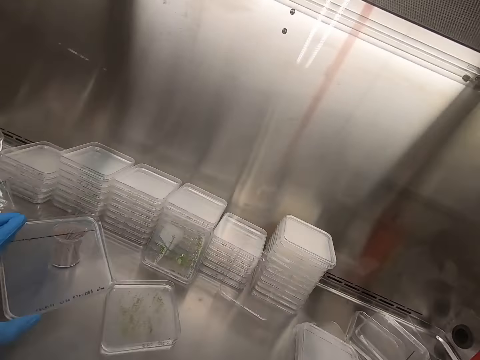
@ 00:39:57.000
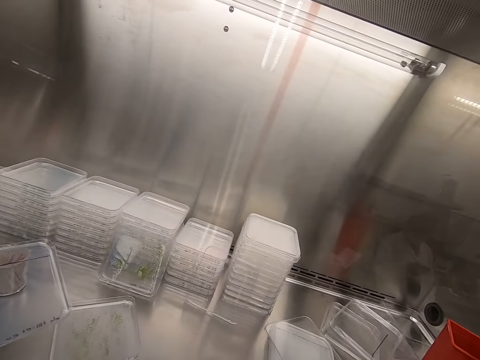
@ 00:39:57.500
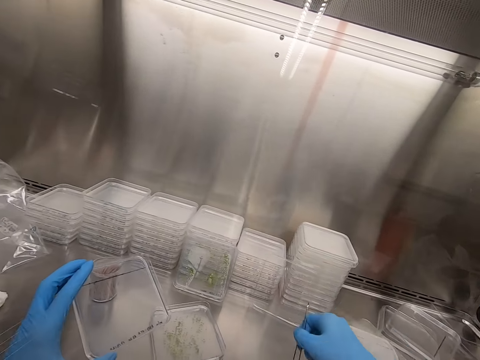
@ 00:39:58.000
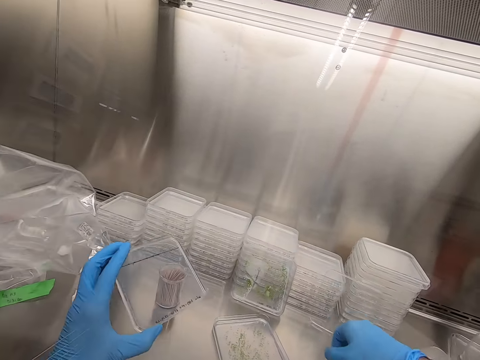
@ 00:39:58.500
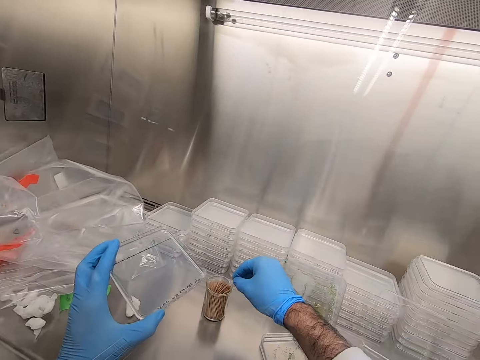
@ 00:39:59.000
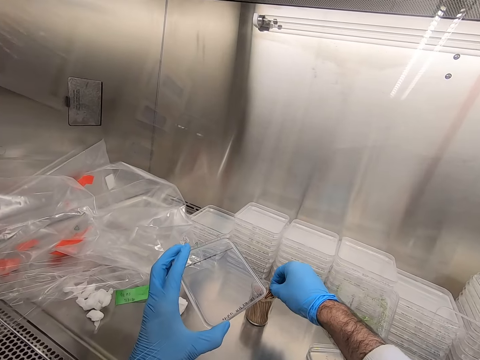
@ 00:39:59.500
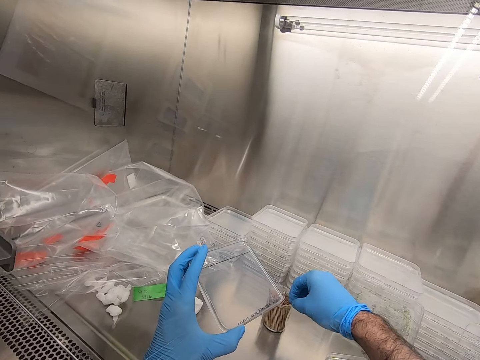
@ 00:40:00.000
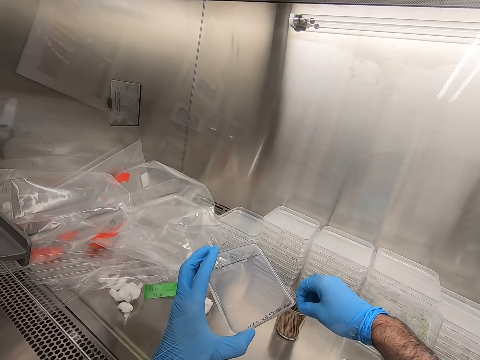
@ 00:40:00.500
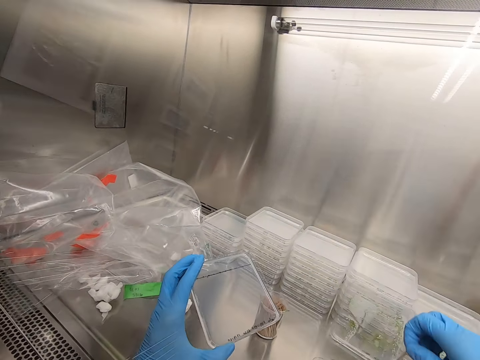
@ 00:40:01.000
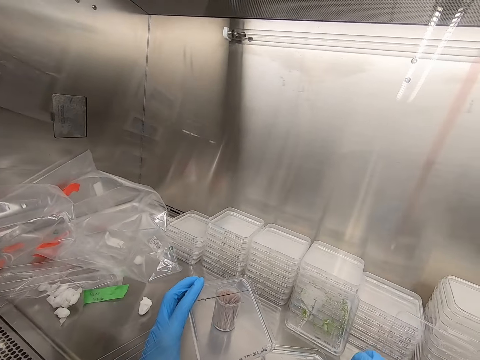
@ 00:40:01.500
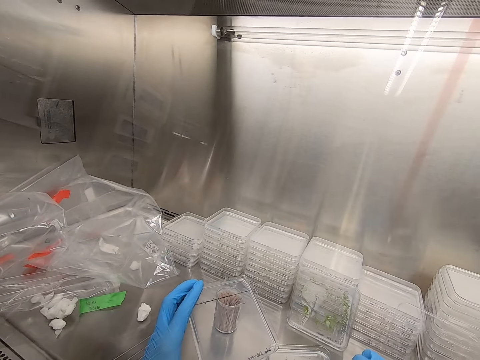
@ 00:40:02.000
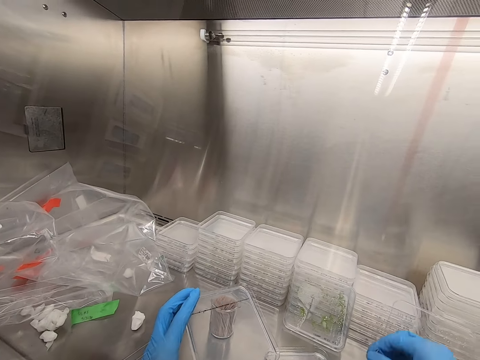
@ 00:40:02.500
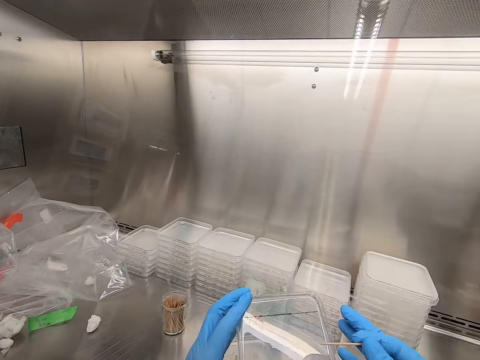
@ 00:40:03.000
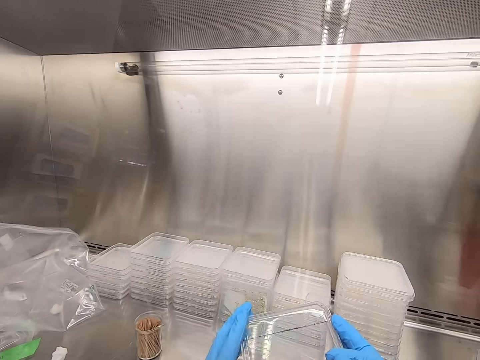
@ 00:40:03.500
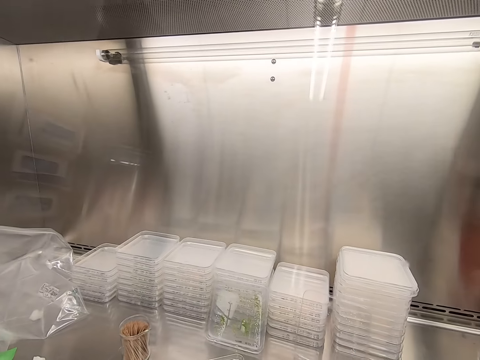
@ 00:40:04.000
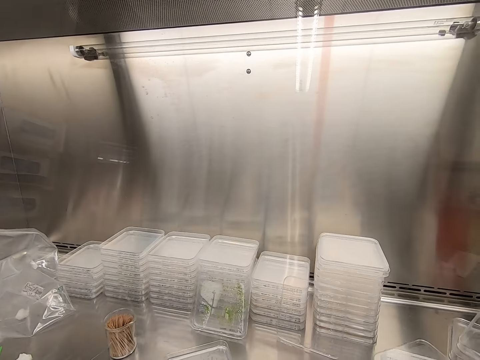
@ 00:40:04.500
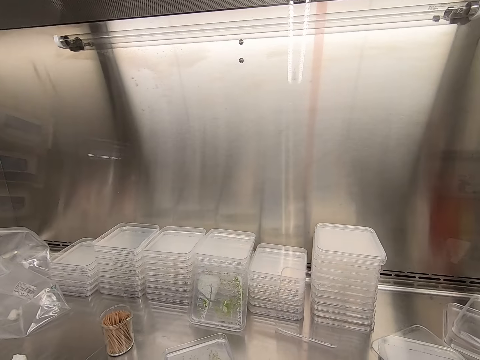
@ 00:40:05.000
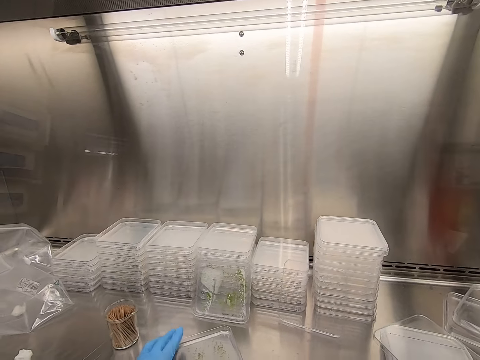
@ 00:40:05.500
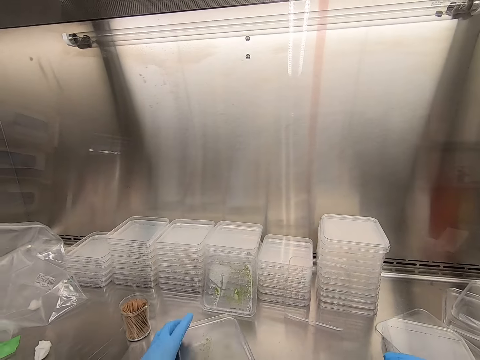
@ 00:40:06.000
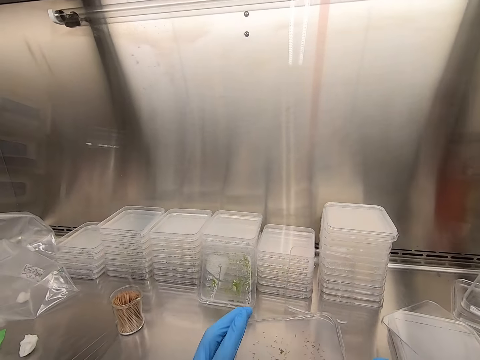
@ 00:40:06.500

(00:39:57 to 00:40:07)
The camera wearer picks up a toothpick. They pick particles from the acrylic sheet.

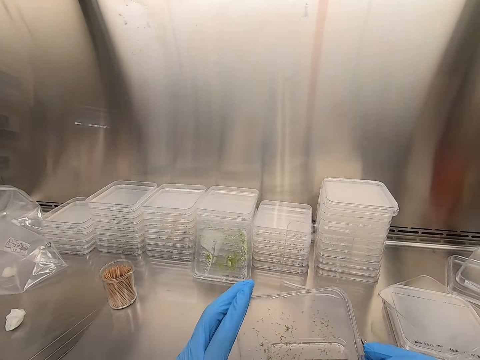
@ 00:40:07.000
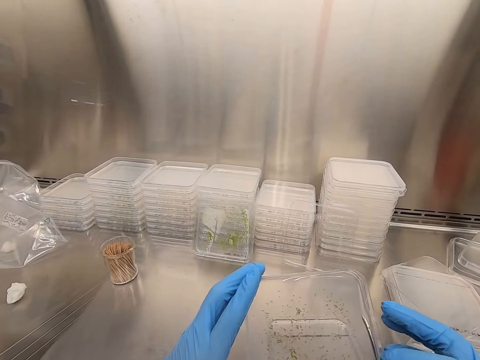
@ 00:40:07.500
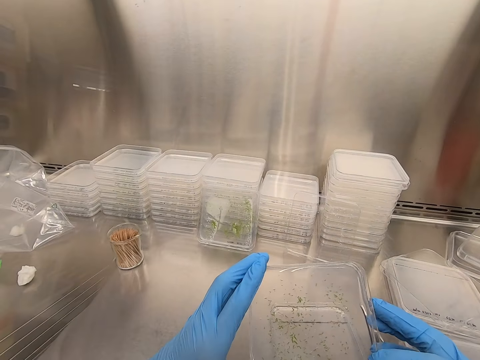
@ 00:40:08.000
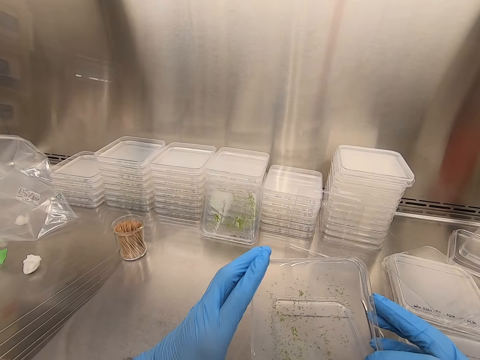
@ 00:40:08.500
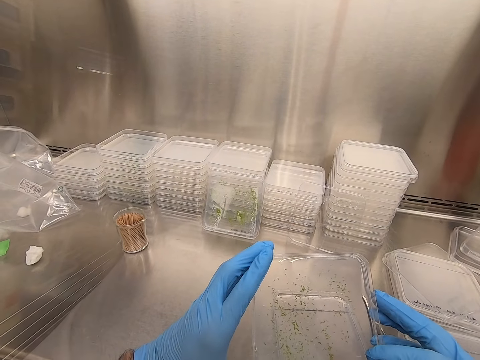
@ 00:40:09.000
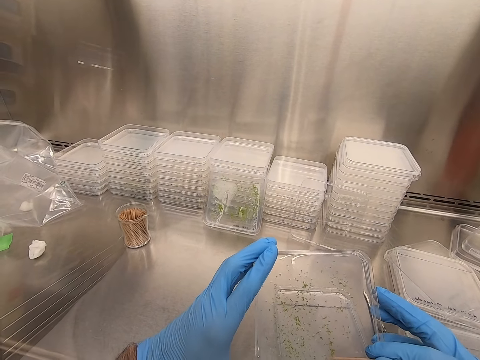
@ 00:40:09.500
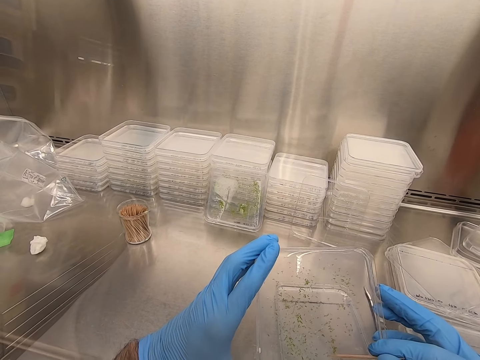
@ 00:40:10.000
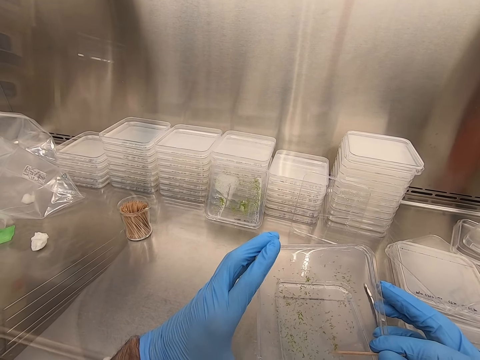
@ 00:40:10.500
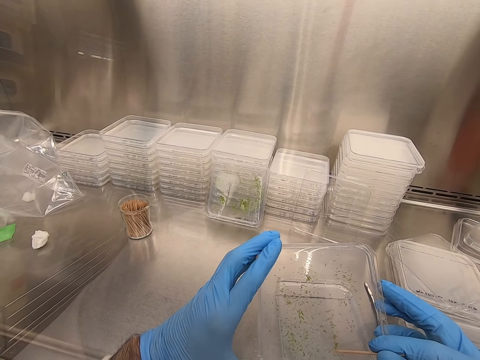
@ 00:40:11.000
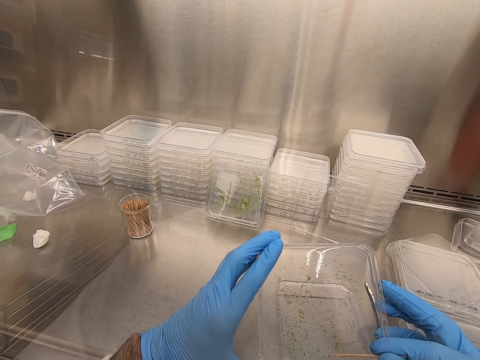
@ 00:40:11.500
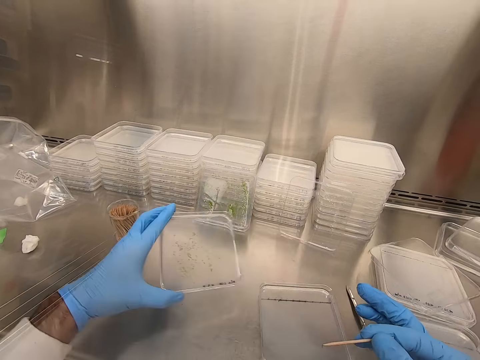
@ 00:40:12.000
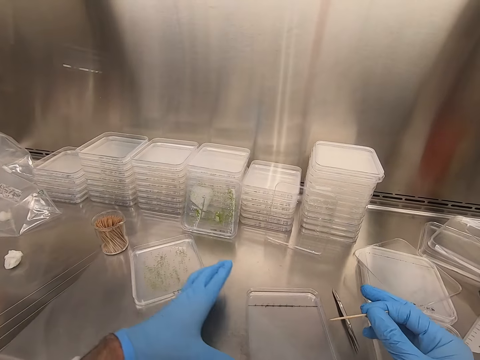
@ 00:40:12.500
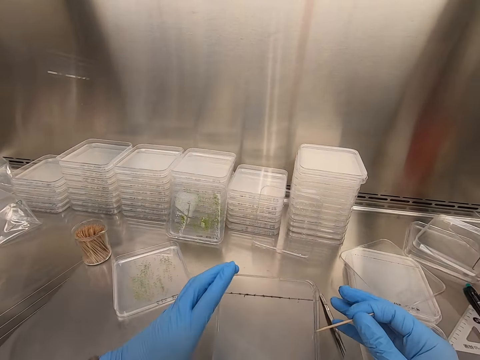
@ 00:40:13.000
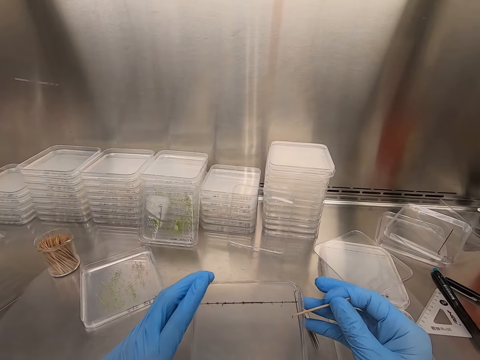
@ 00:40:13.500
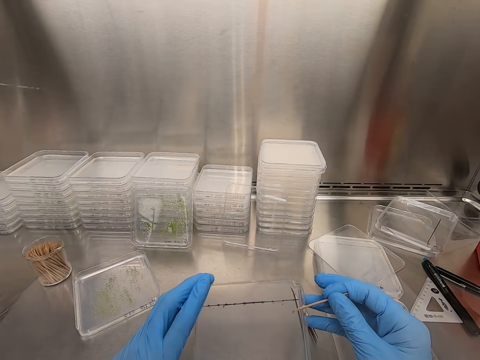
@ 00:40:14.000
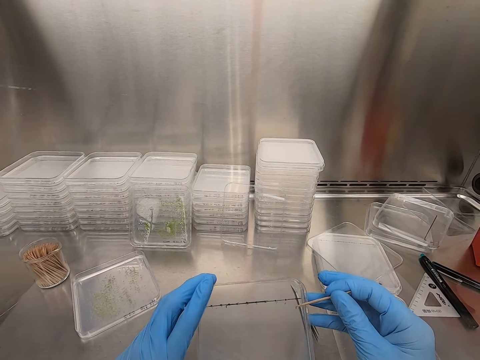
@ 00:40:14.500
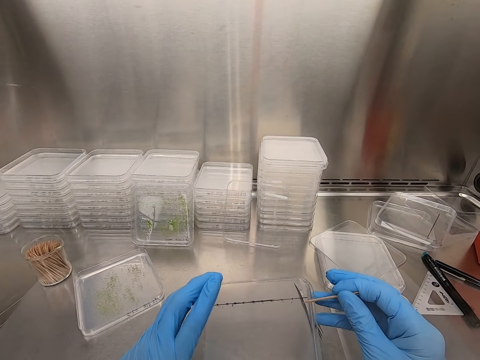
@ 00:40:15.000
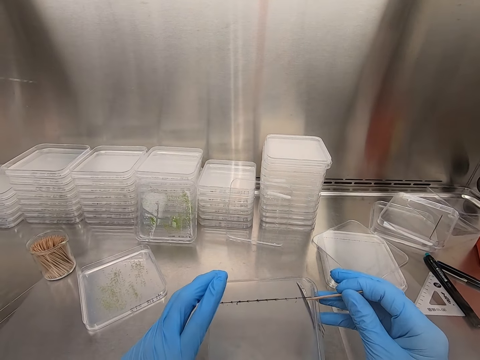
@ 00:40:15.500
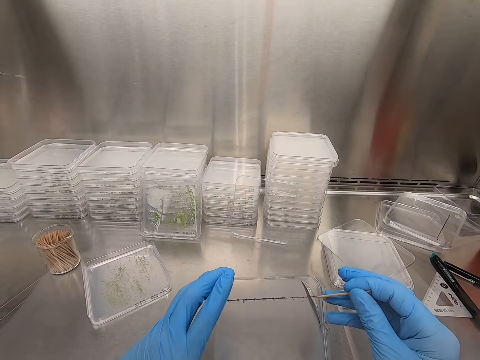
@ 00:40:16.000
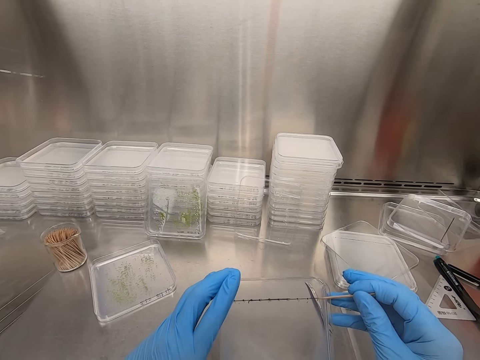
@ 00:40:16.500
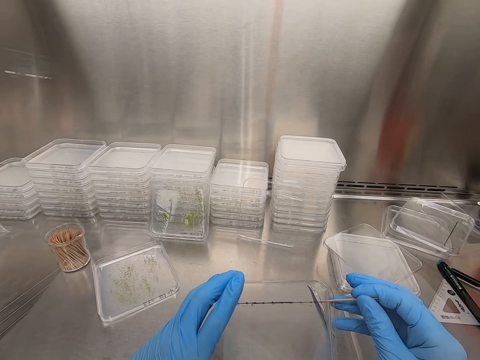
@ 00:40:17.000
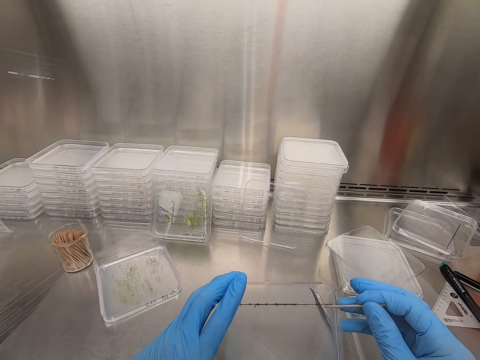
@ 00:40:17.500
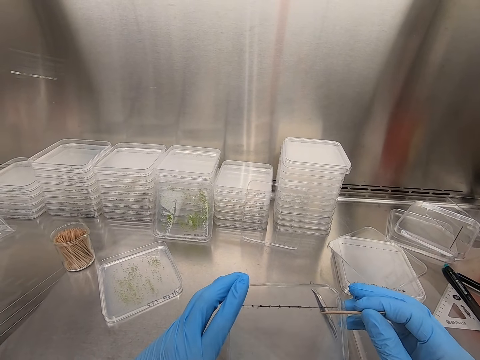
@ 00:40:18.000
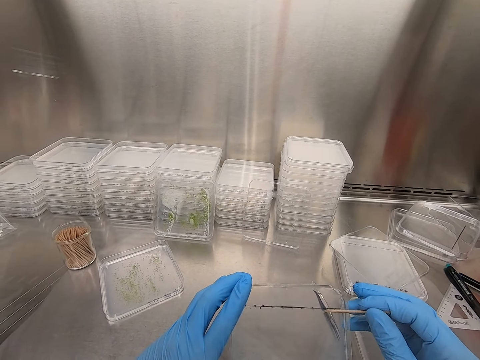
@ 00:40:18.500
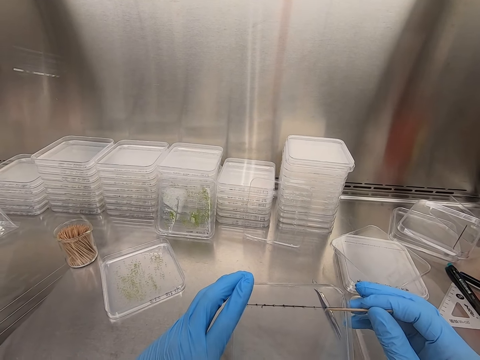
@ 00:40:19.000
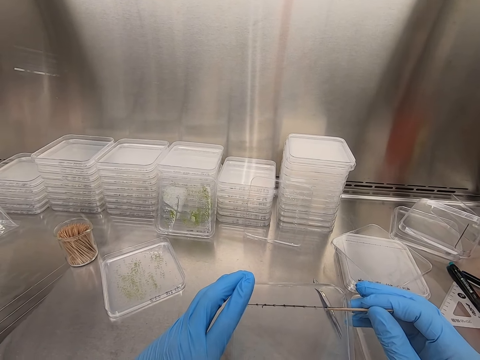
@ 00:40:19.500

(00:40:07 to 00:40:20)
The camera wearer puts something at the tray with a wood stick. They place the acrylic sheet or tray on the table. They put something at the tray with the wood stick. They pick particles from the acrylic sheet.

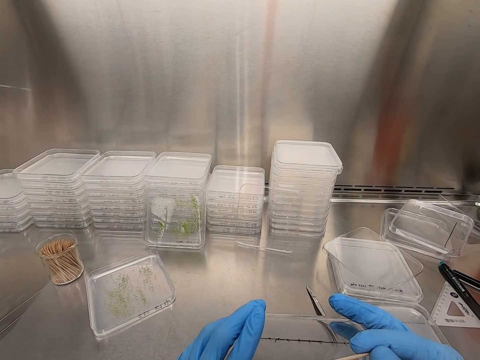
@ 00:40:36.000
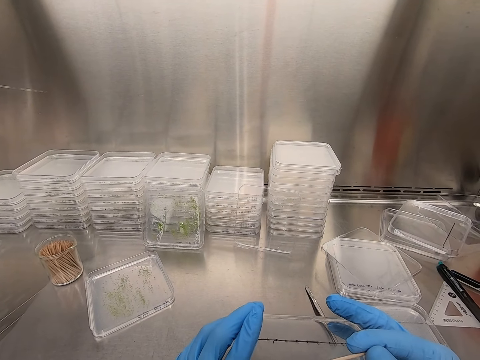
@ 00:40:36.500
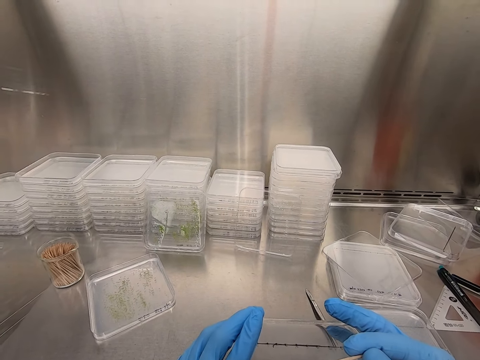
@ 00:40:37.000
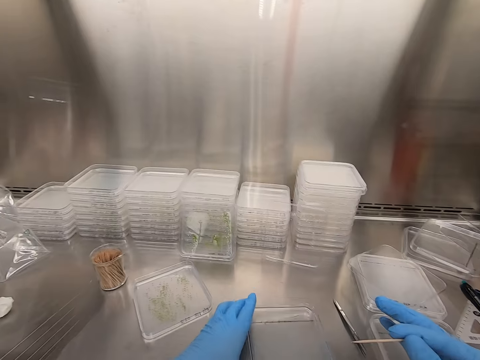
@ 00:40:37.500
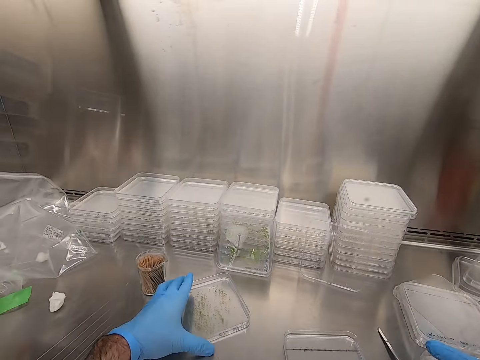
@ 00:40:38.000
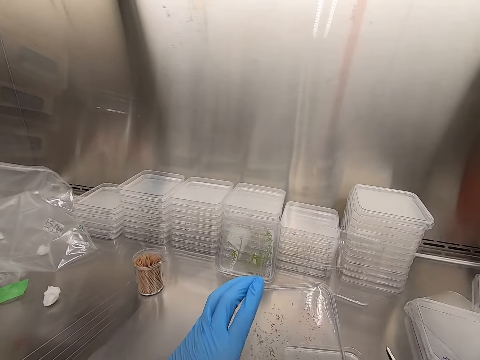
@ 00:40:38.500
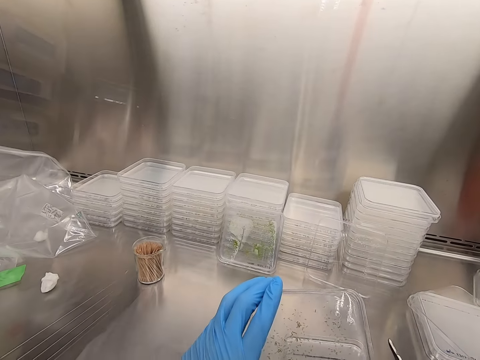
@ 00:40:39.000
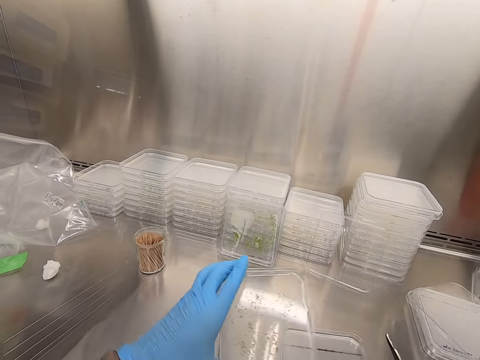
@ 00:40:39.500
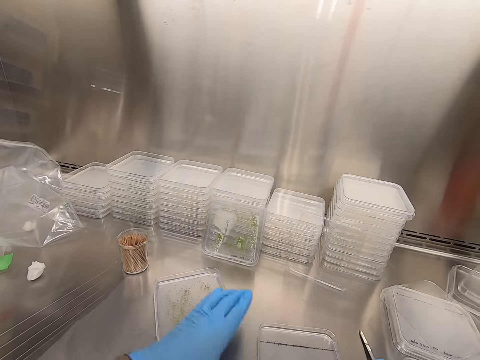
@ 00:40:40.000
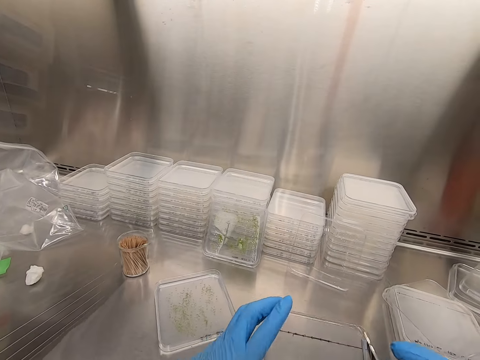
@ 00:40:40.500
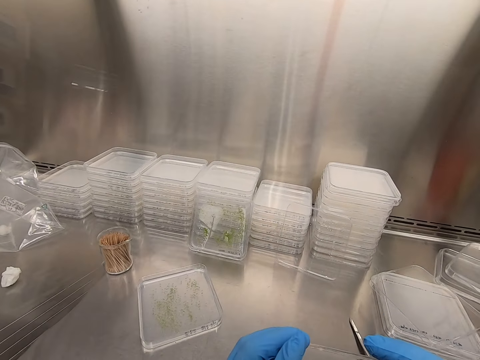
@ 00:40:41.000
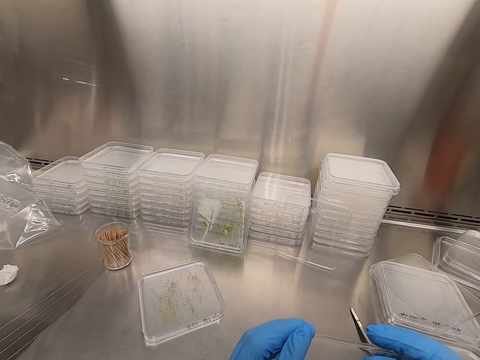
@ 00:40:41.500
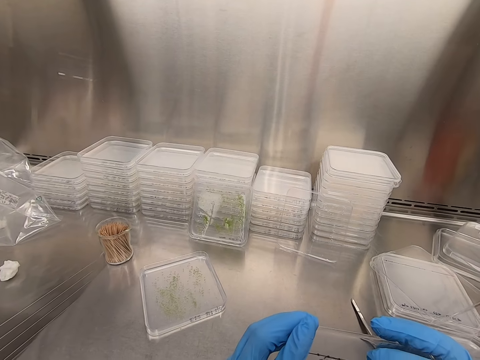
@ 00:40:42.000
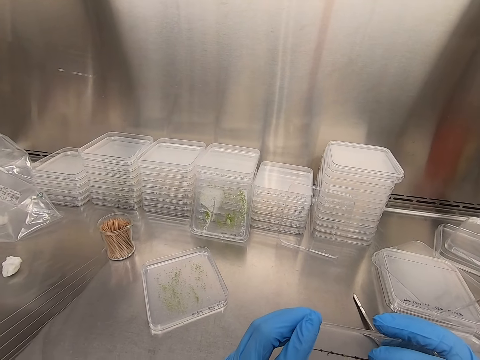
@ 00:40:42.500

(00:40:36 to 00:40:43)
The camera wearer places an acrylic sheet on the table. They pick up the acrylic sheet. They pick particles from the acrylic sheet.
